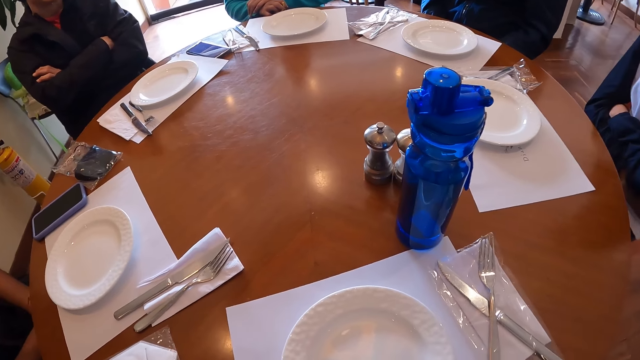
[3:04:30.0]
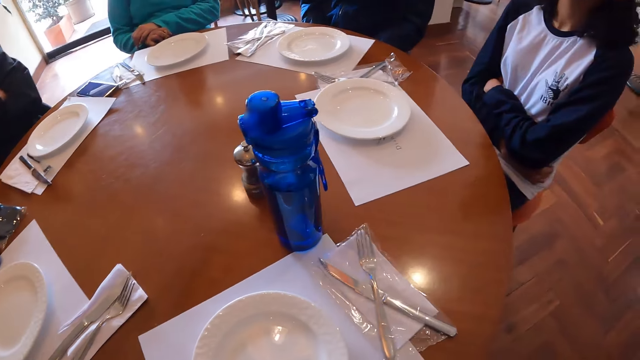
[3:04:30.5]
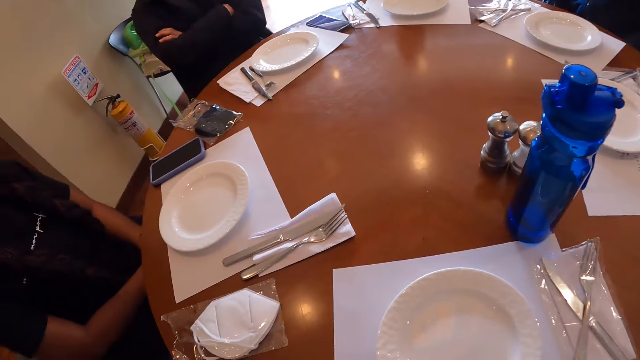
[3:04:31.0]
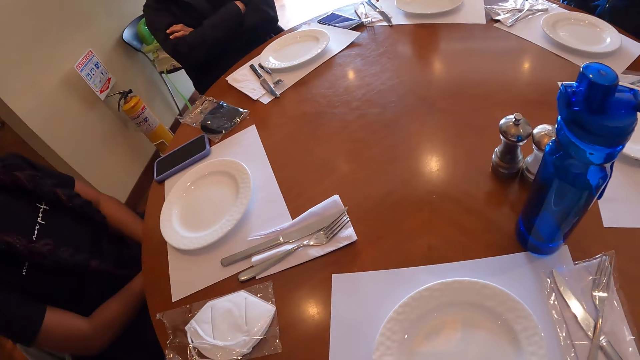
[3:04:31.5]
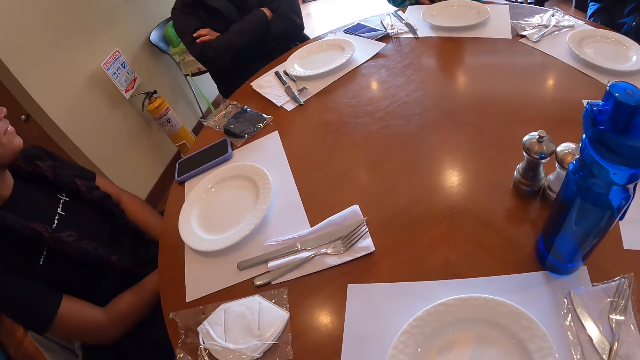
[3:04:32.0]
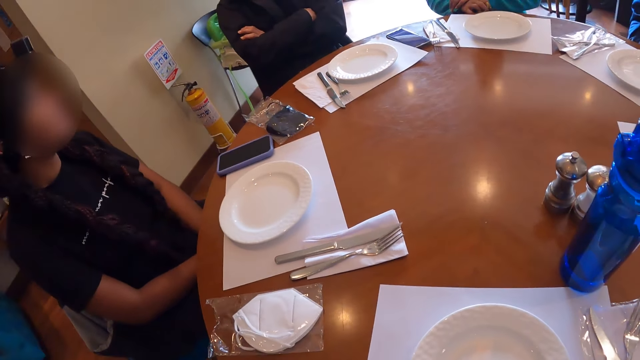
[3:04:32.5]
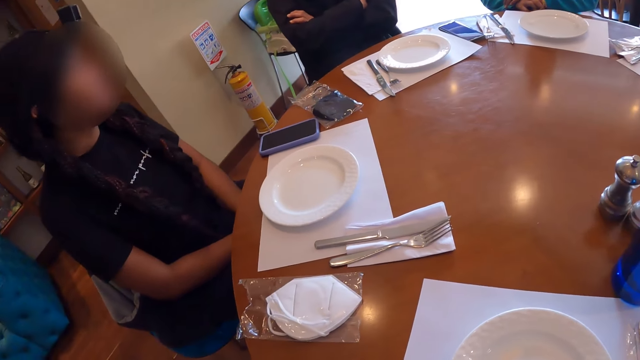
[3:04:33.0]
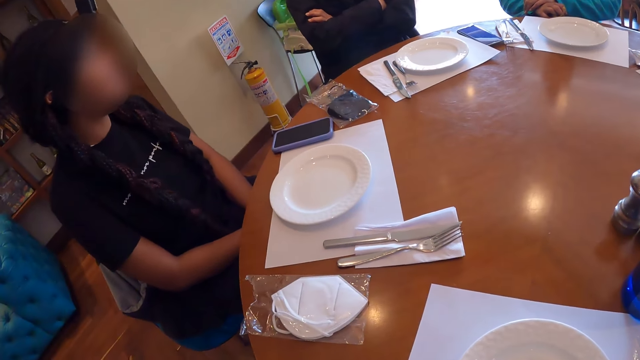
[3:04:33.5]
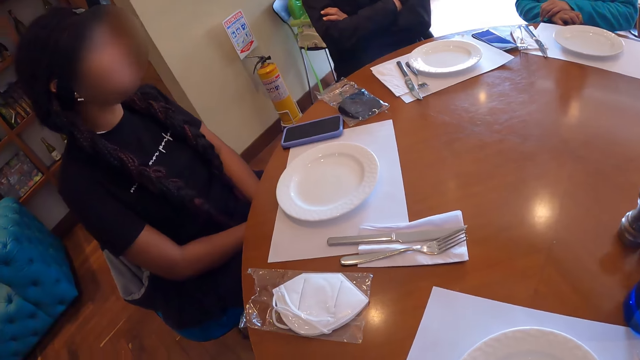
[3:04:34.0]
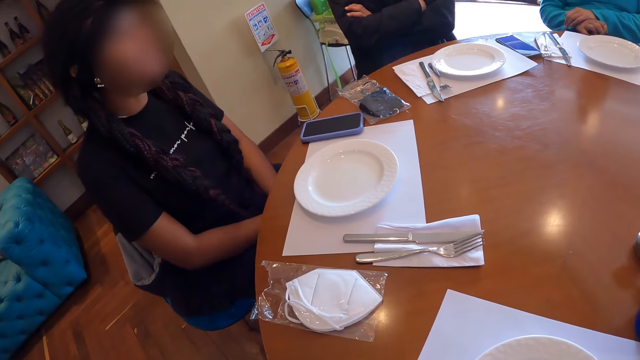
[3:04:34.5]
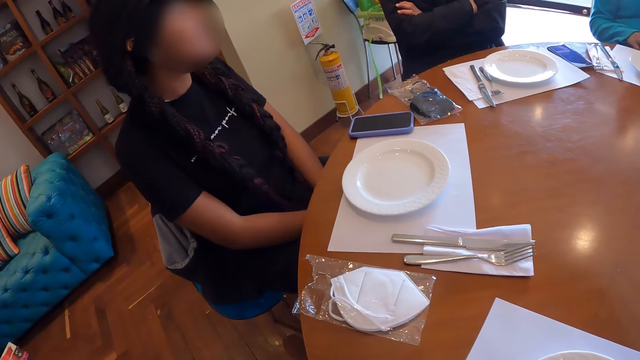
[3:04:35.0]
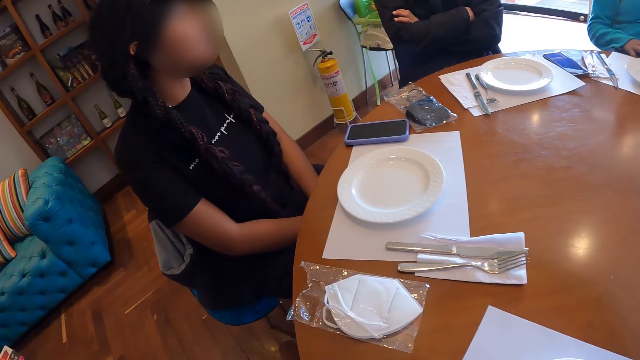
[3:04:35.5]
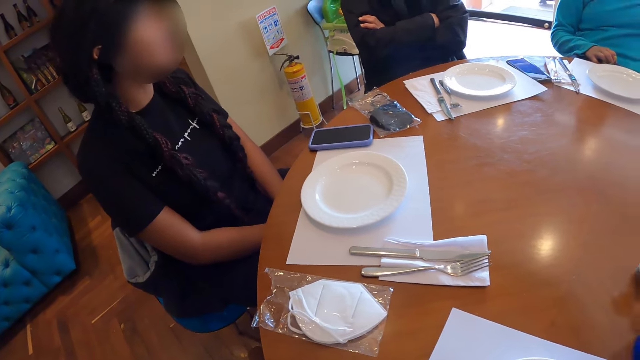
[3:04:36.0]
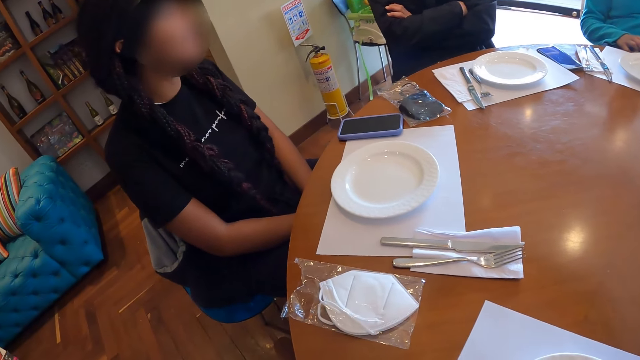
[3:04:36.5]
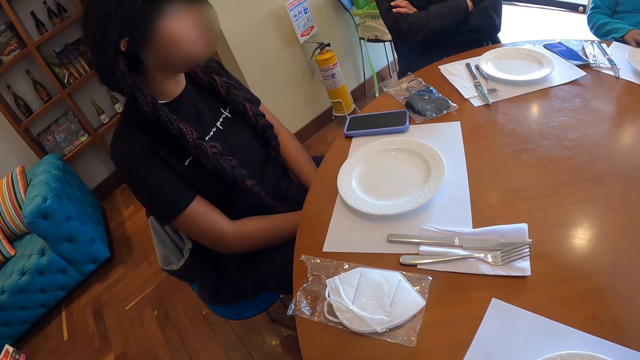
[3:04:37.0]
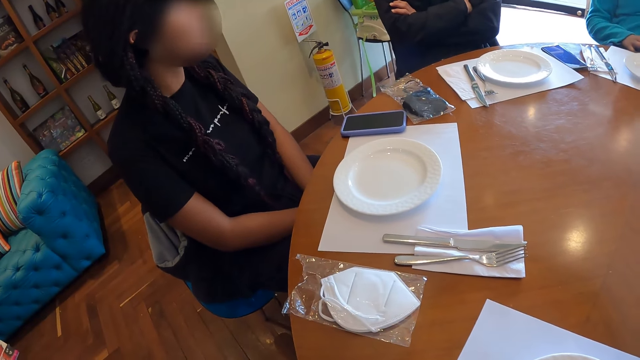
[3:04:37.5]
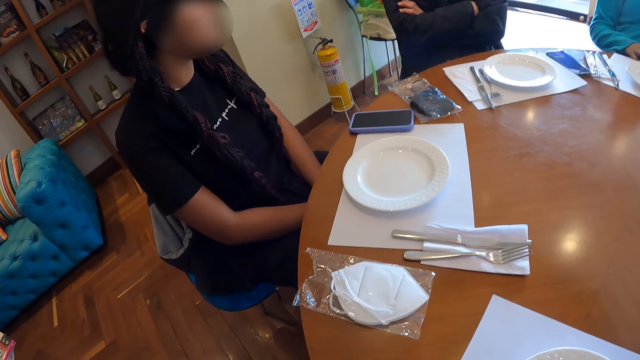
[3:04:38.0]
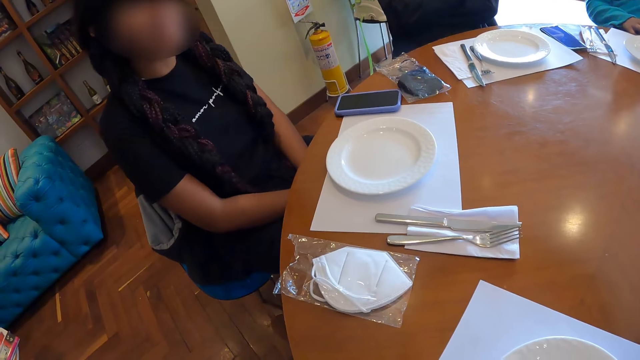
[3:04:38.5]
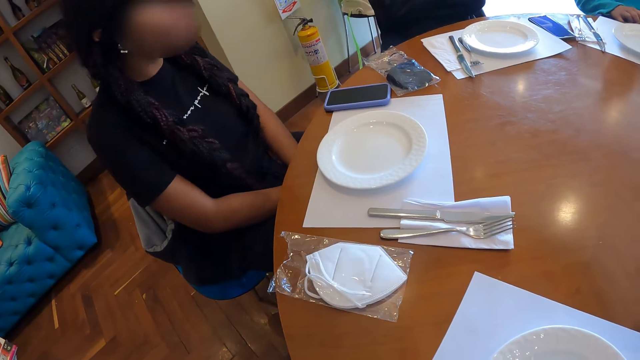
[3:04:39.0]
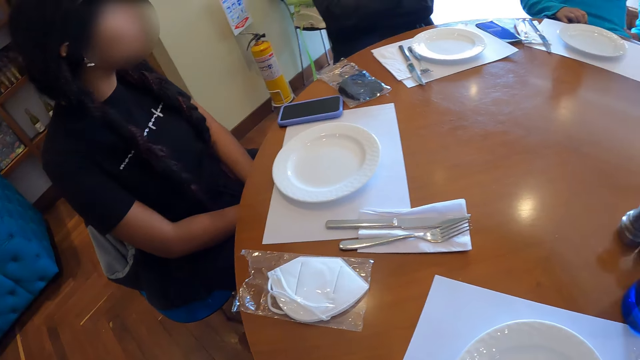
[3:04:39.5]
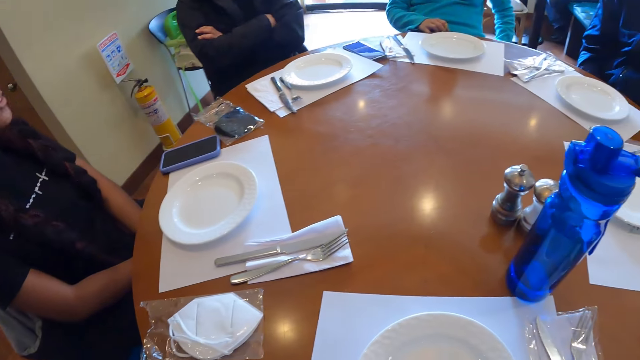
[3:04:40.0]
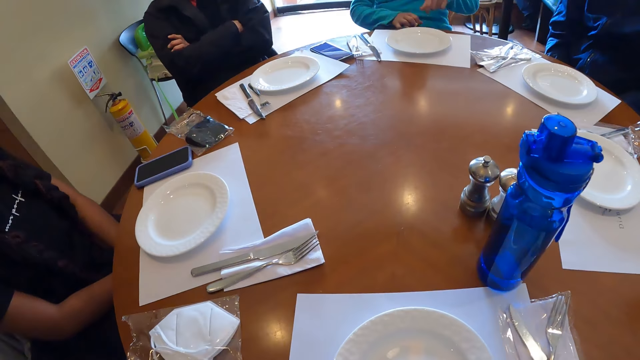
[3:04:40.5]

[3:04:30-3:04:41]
The woman interacts with the camera wearer and the other people.

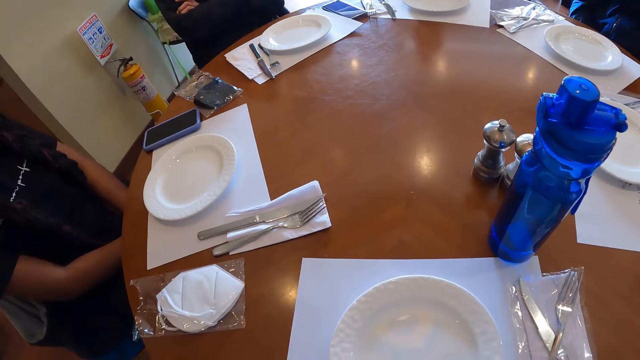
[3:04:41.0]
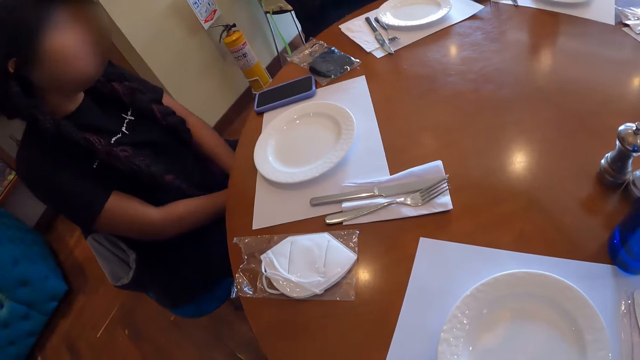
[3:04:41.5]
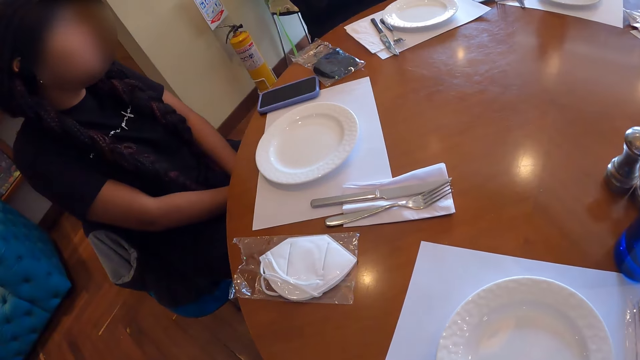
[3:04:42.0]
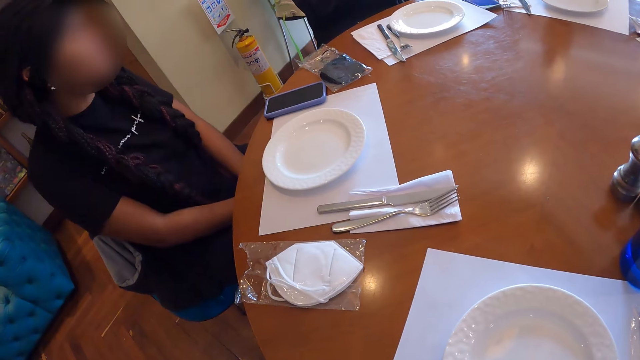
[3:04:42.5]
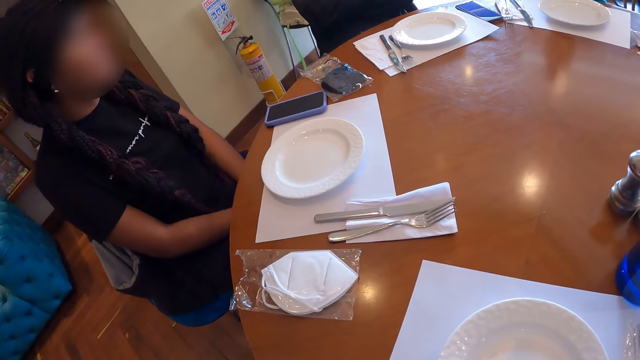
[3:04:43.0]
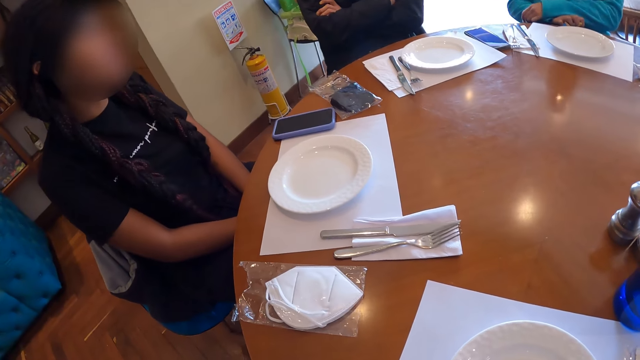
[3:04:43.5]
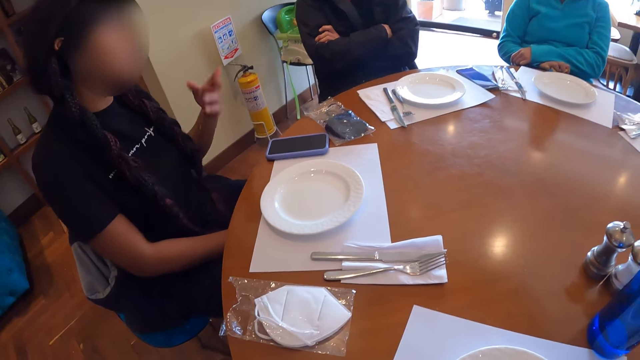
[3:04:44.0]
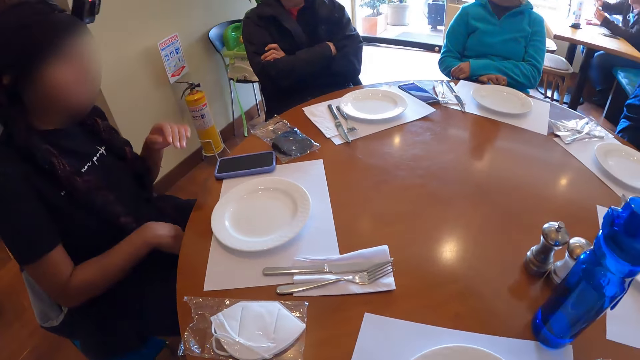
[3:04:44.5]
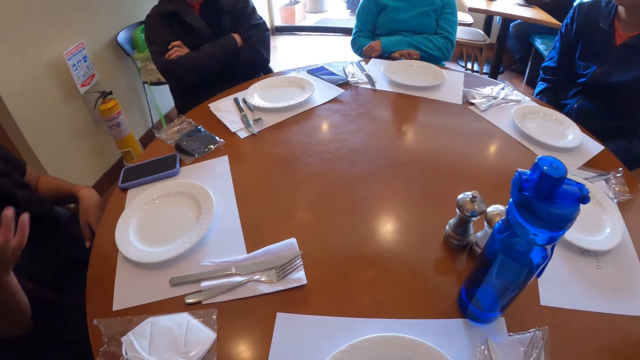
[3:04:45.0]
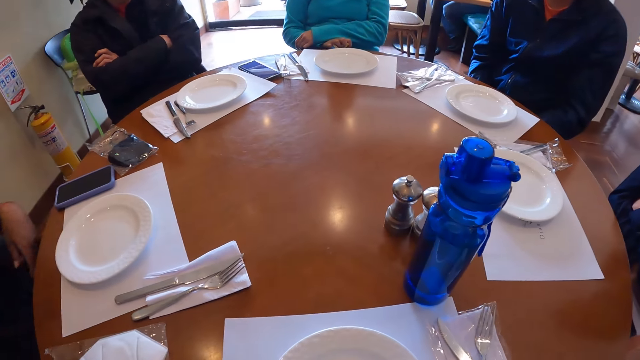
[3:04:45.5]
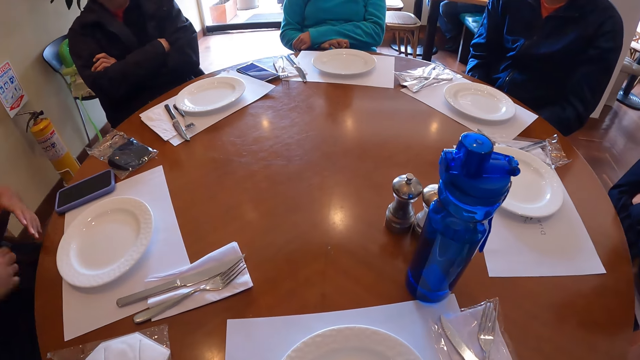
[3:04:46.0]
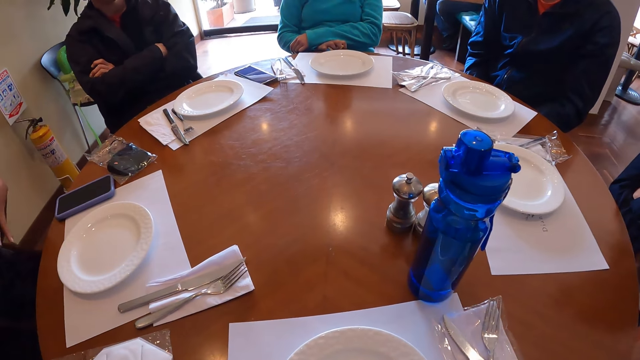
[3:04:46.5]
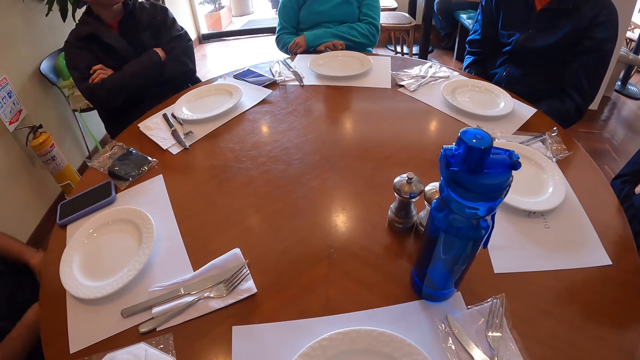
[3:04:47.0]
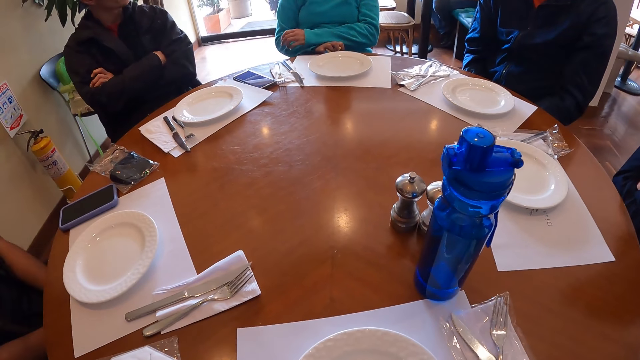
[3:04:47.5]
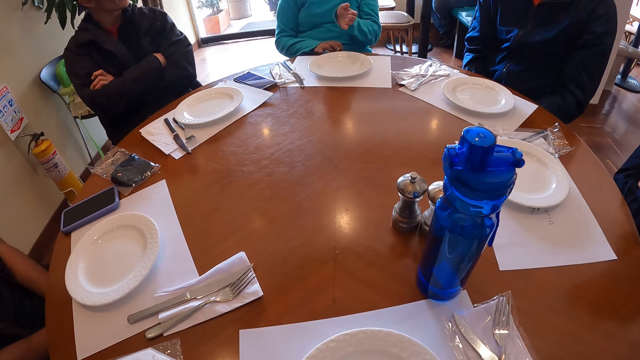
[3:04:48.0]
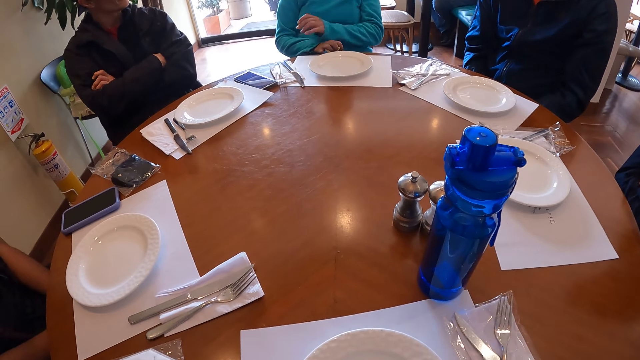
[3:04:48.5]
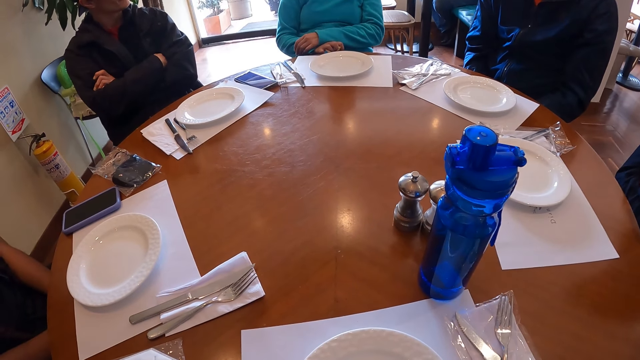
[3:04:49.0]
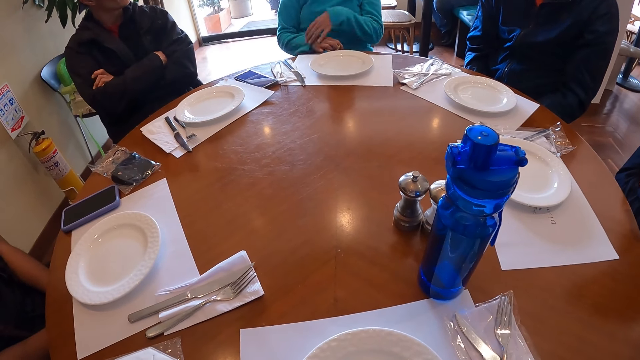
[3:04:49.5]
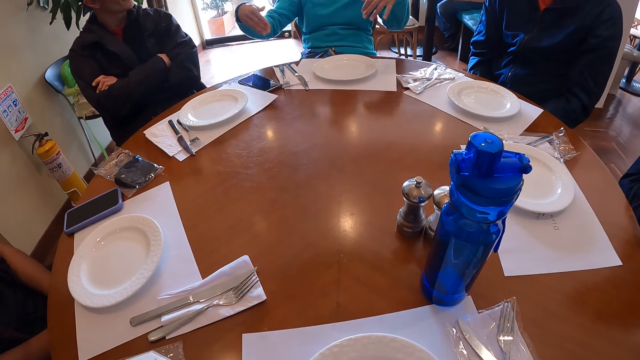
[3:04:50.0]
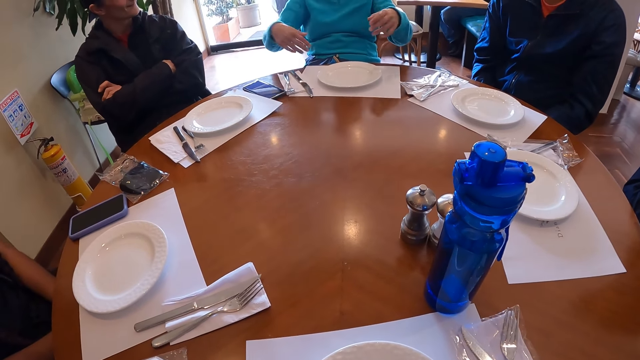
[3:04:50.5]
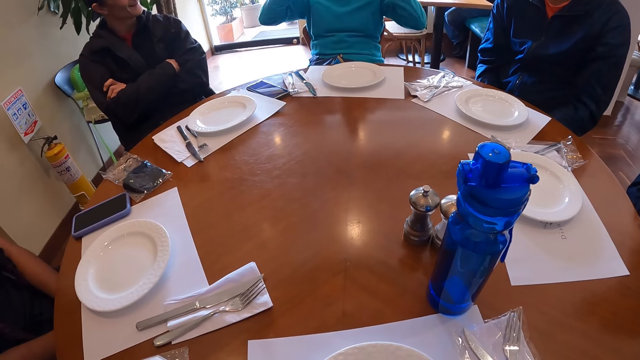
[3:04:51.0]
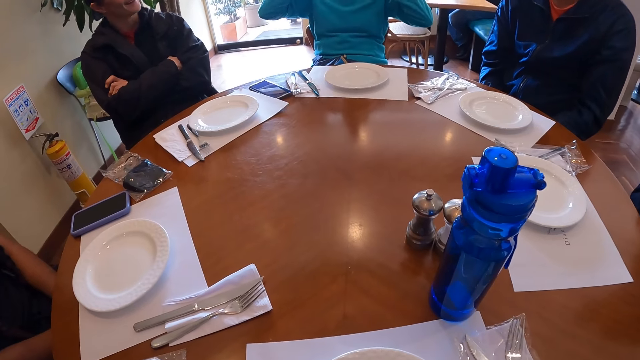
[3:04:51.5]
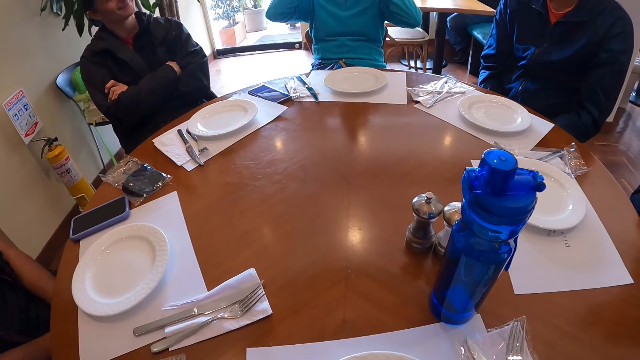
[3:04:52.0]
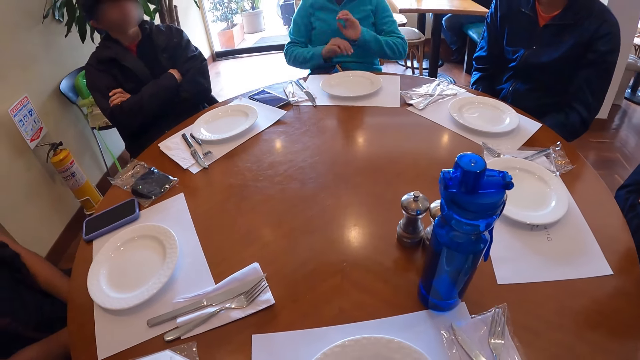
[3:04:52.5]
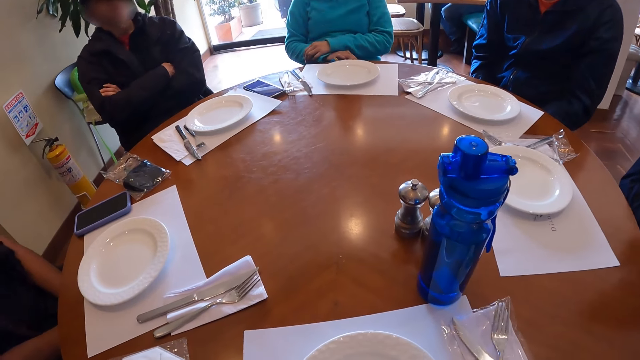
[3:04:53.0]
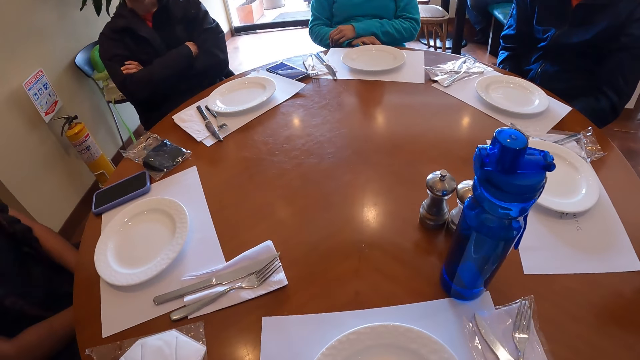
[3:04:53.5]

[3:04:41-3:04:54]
The woman gesticulates with her hands. Another woman gestures with her left hand. A man looks at the other person. The other woman moves her hand, crosses her left hand over her right hand, and gestures with both hands. She puts both hands on the table.
